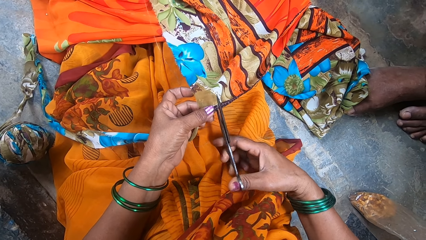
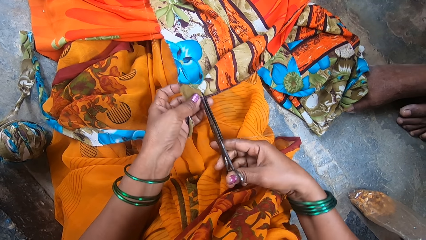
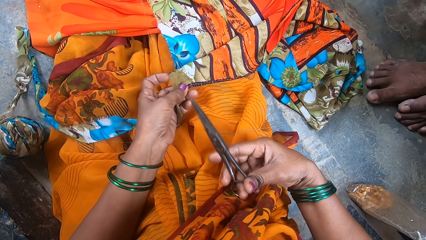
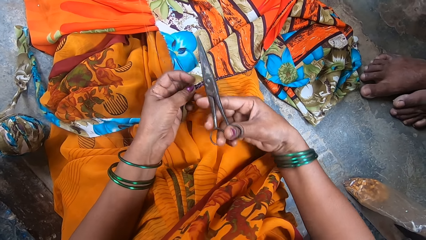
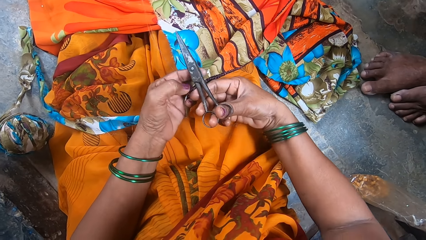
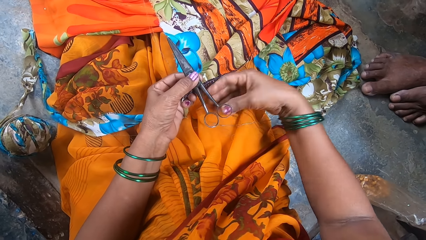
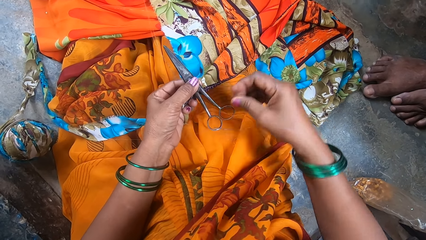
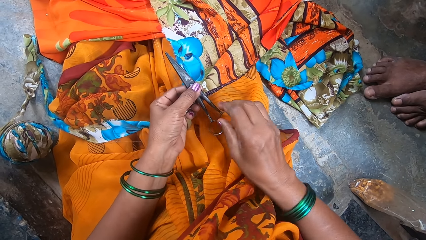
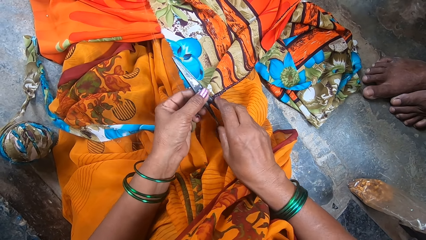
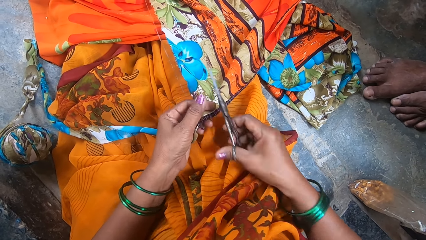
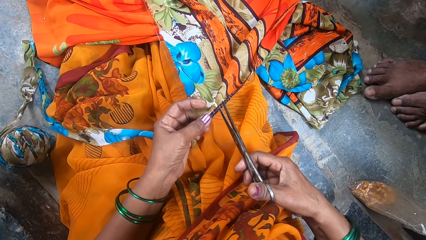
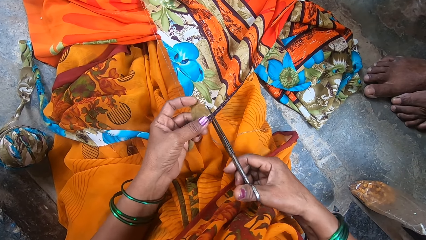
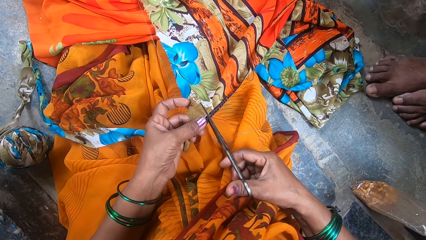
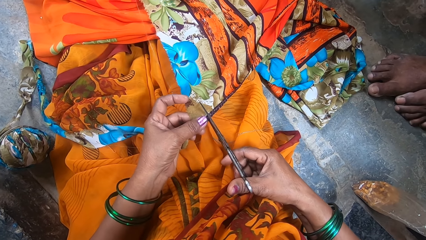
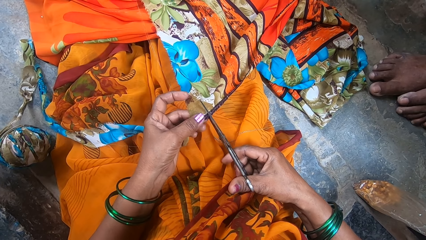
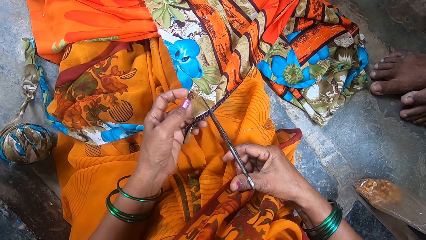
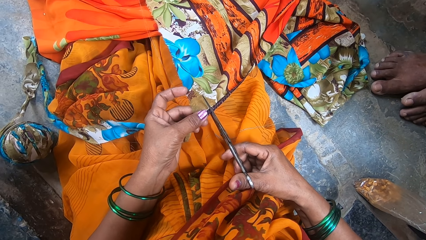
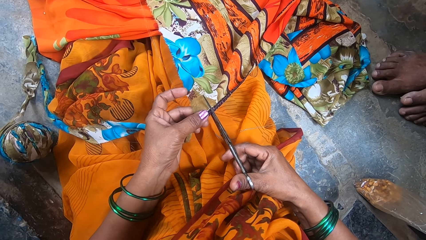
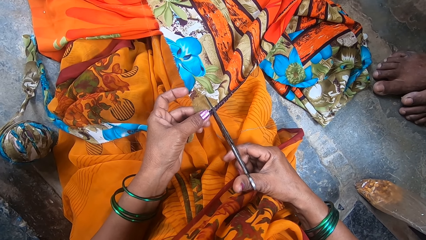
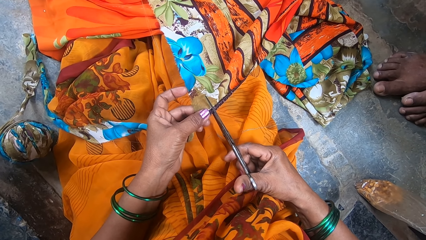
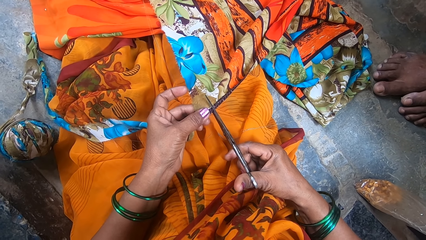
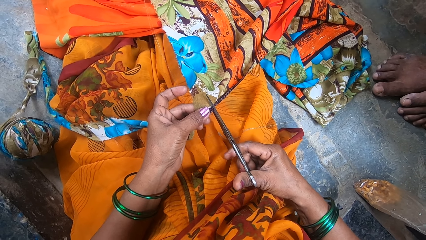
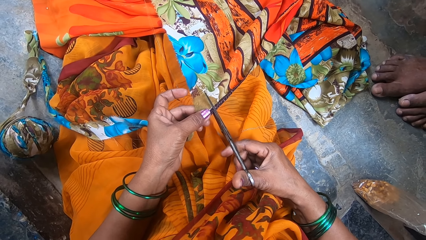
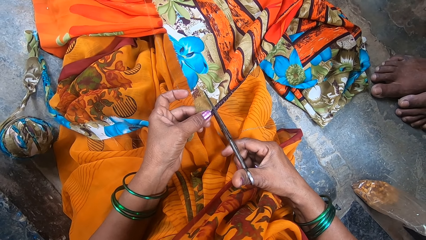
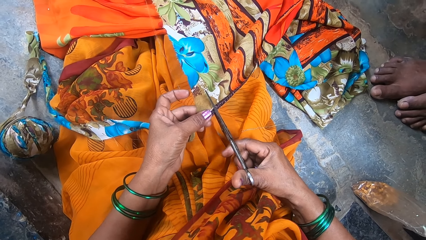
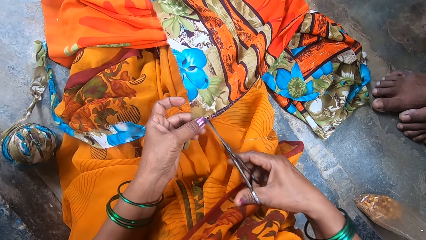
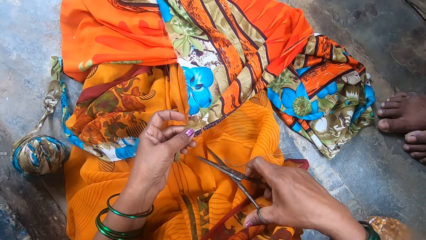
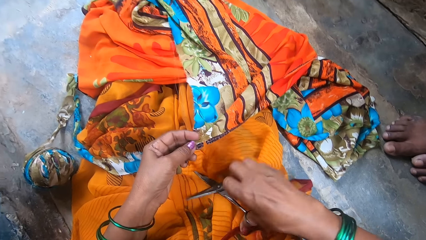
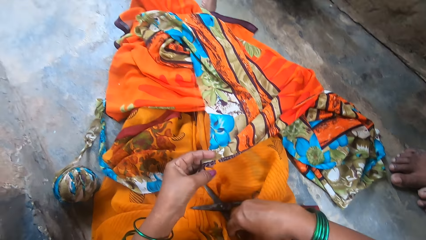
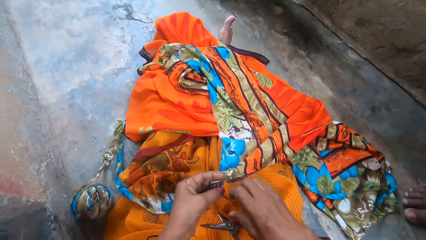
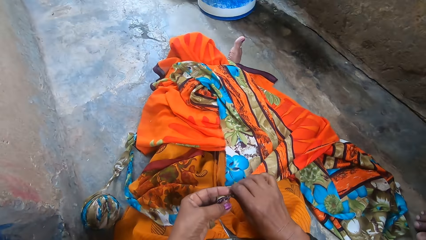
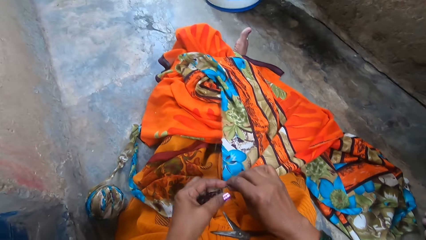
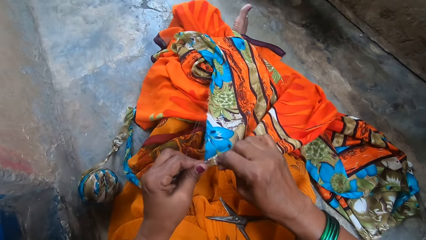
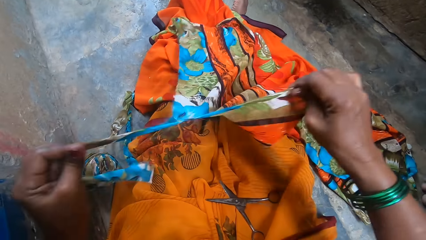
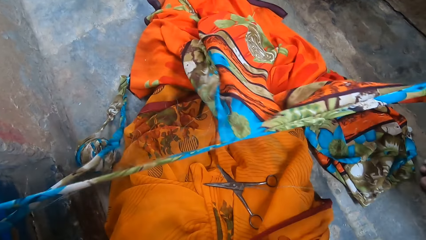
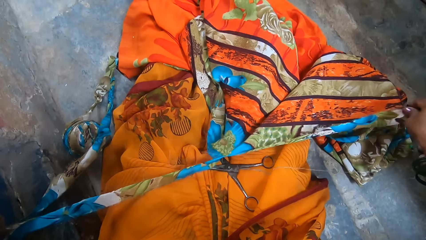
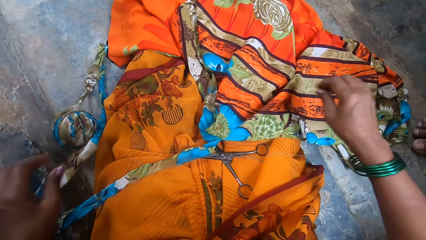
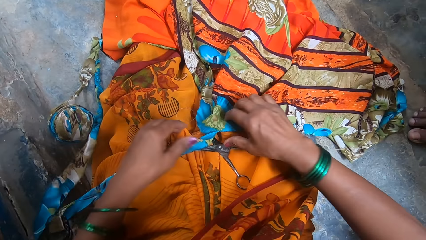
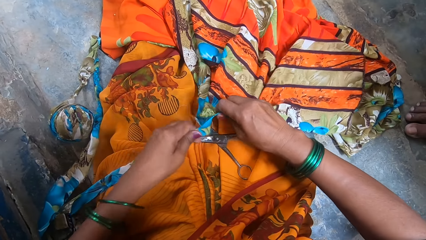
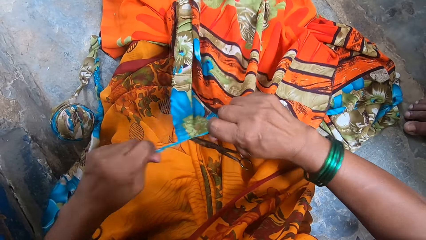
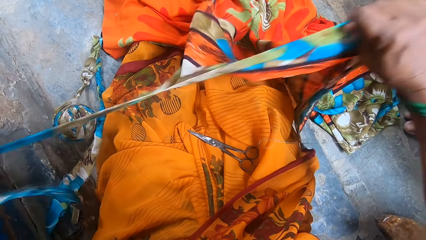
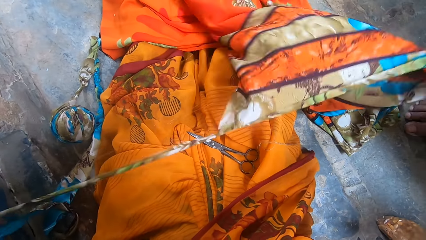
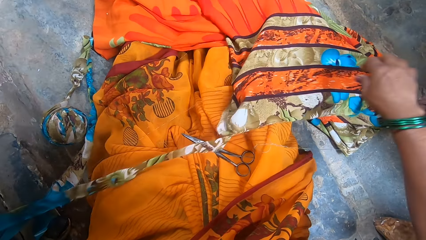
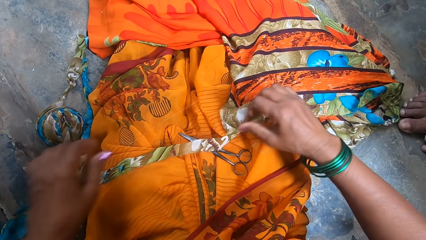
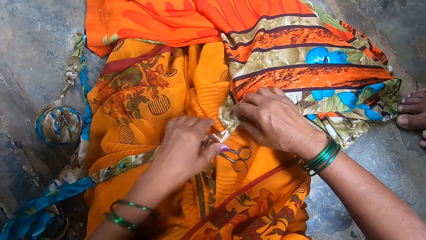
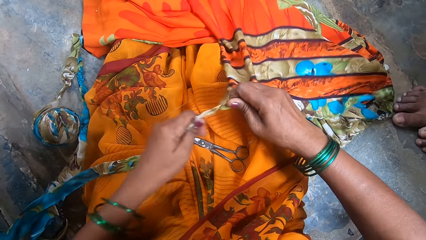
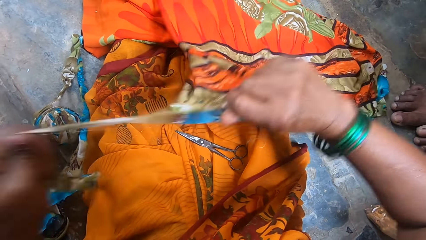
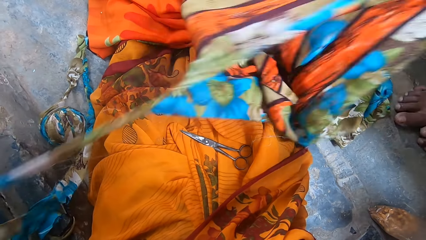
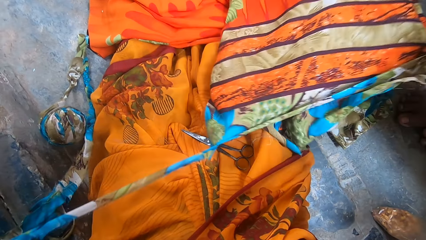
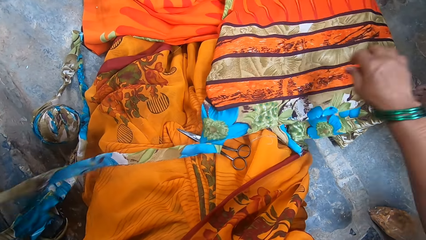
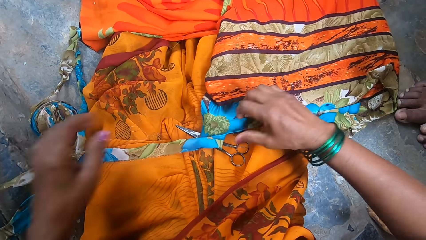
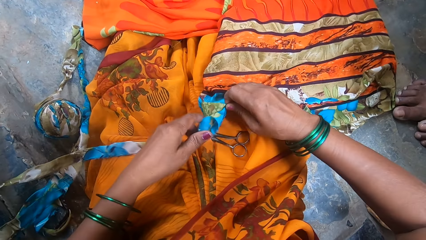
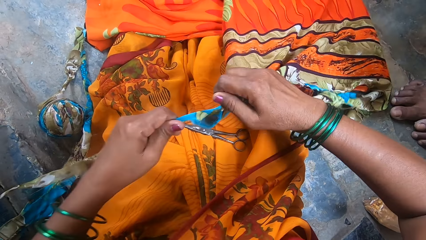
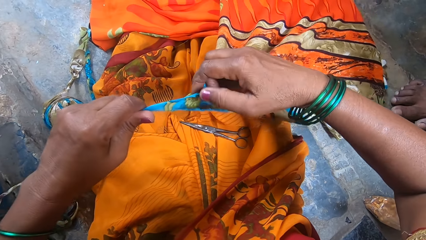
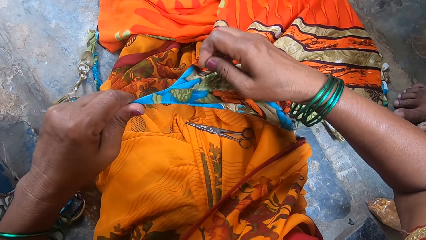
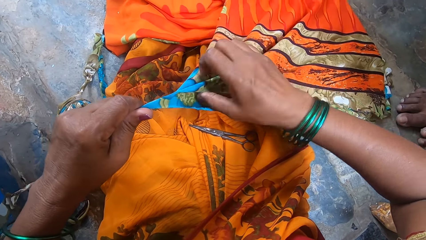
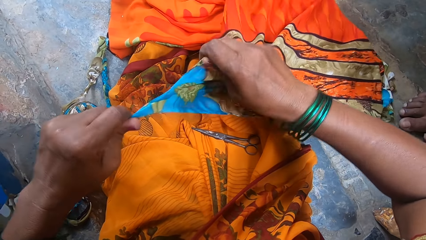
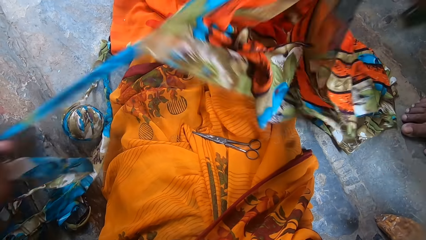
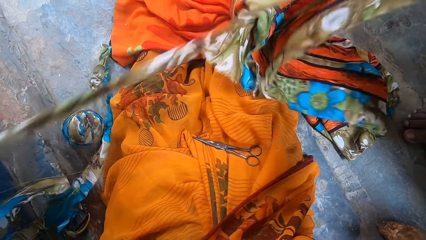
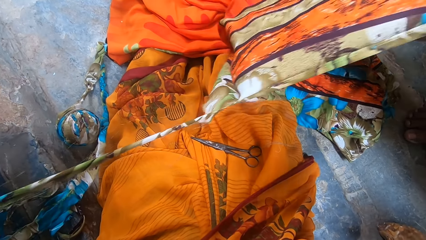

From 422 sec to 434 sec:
The camera wearer puts down a pair of scissors and tears the garment.
